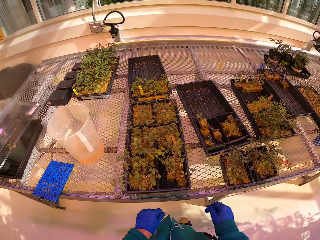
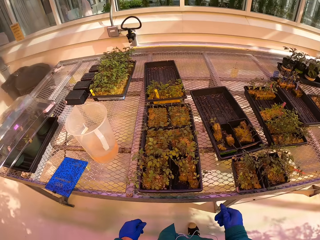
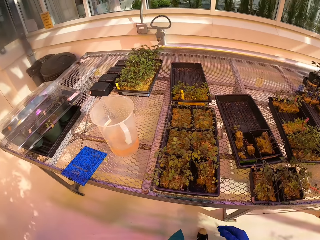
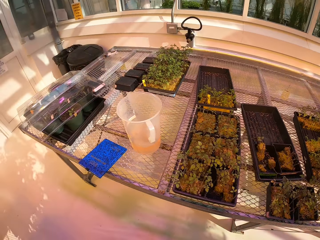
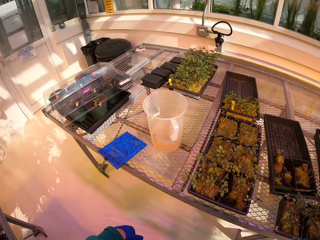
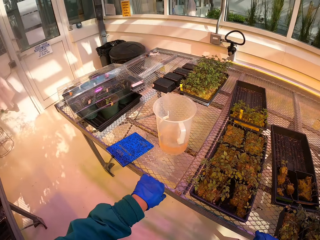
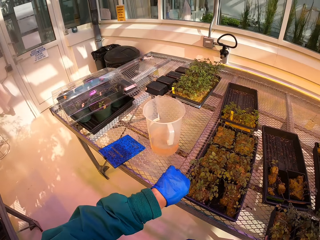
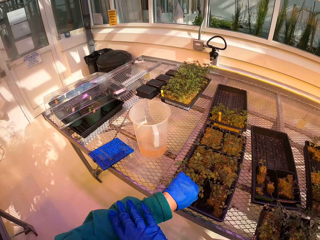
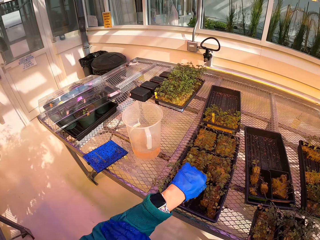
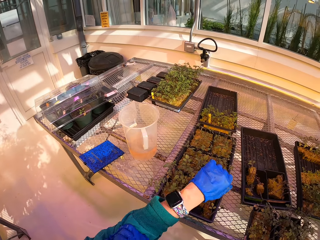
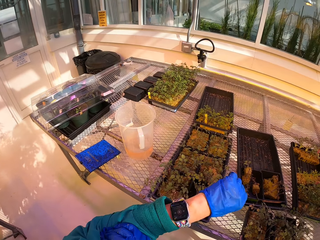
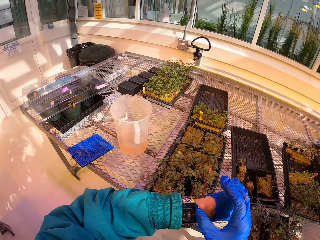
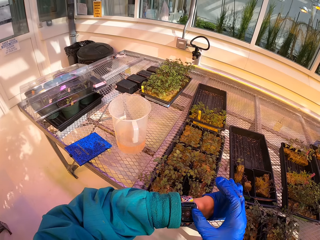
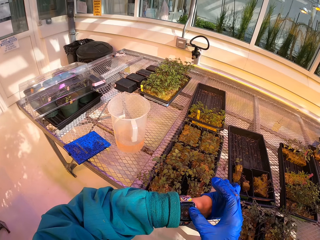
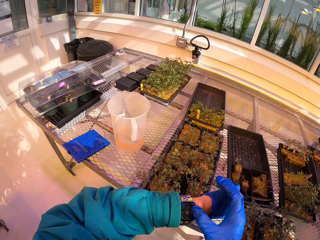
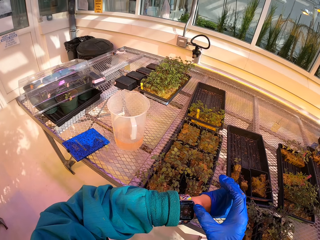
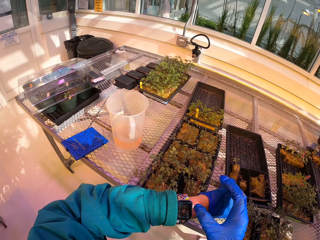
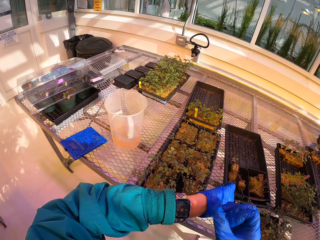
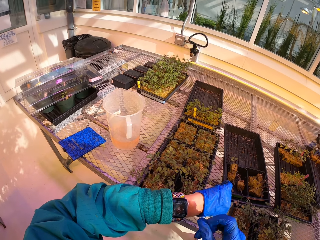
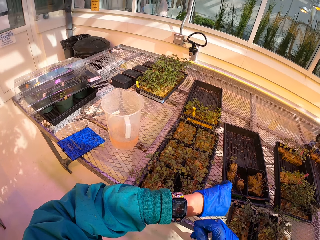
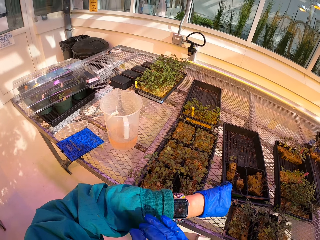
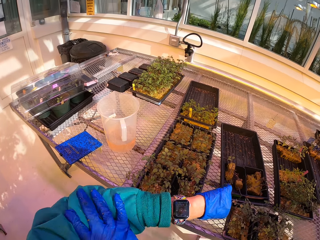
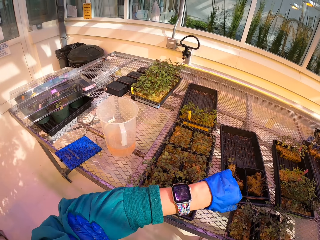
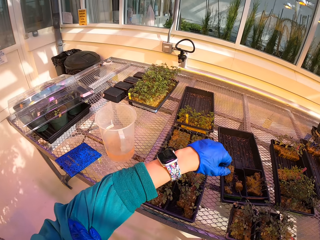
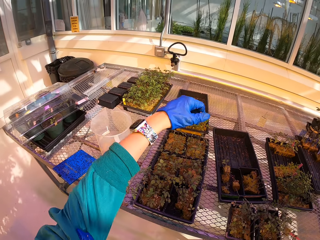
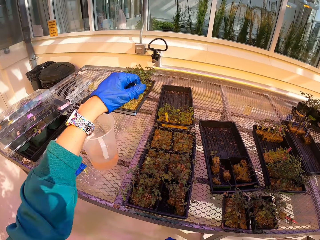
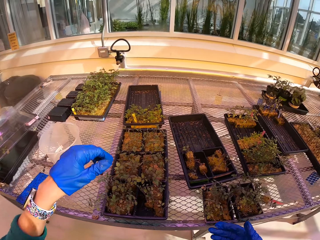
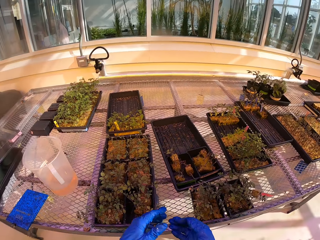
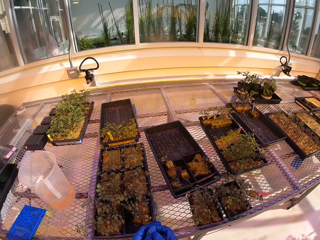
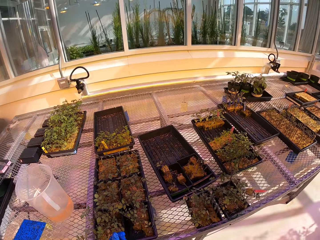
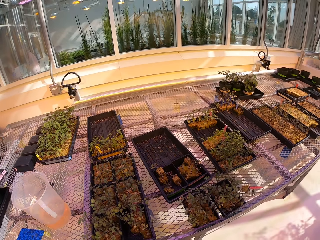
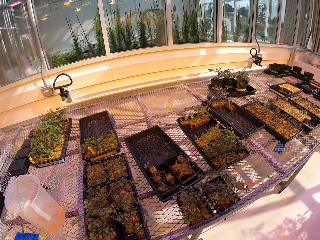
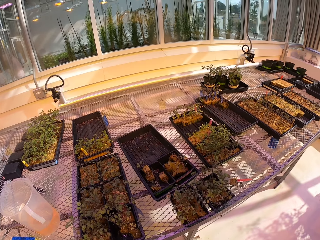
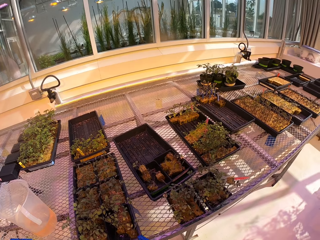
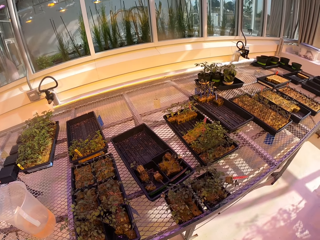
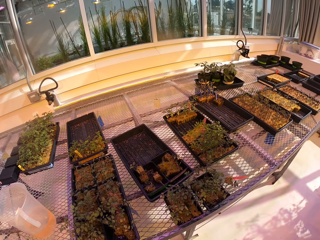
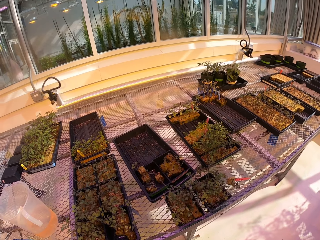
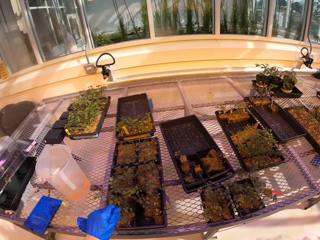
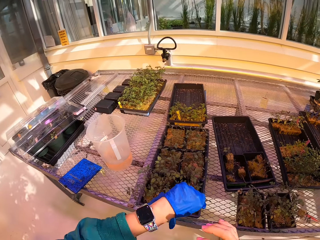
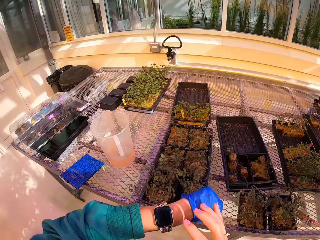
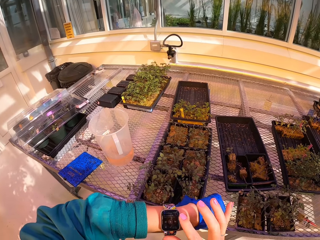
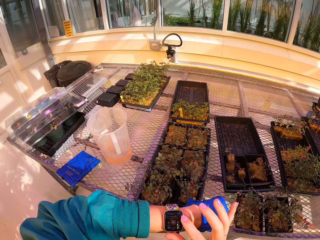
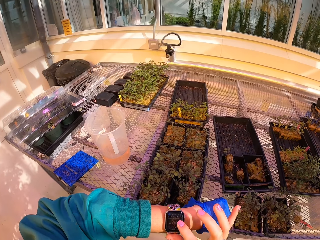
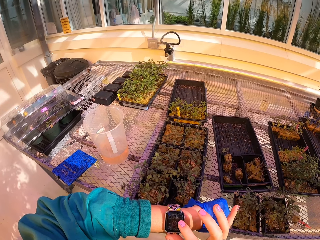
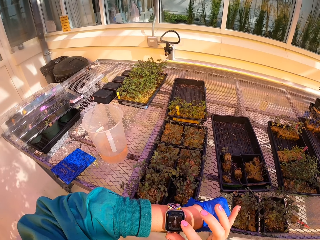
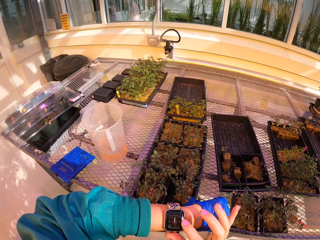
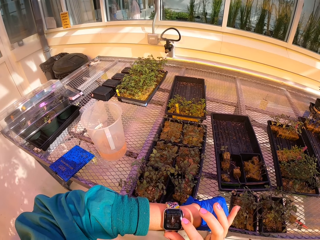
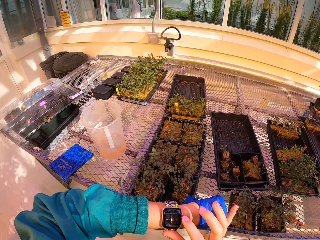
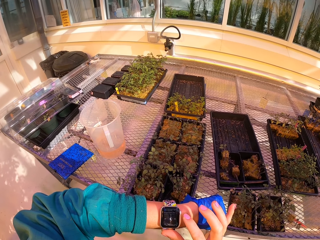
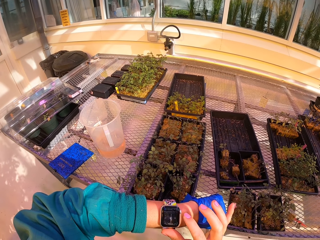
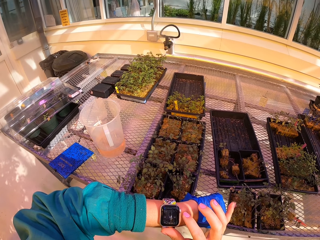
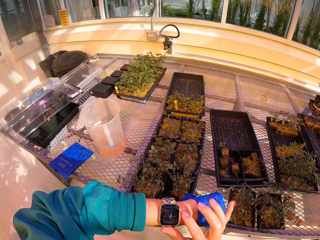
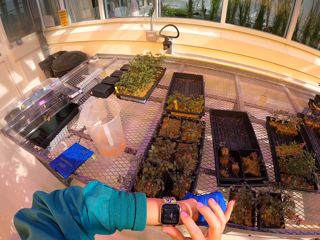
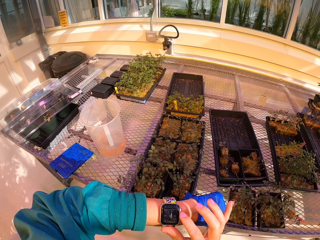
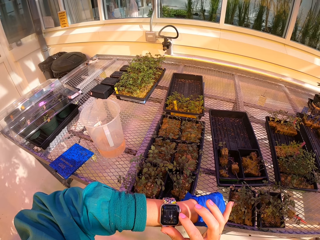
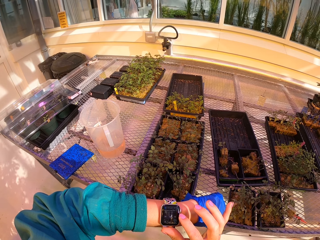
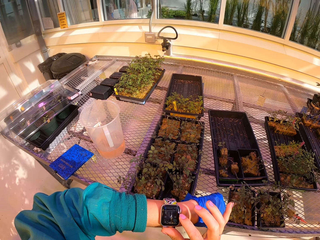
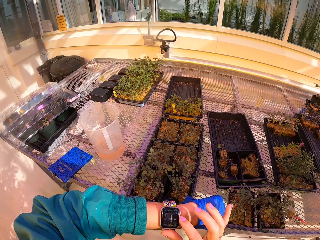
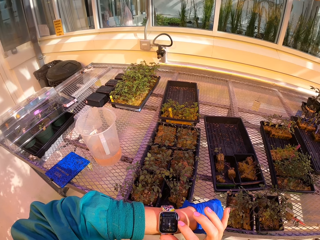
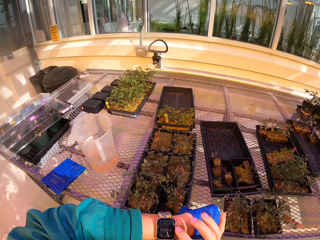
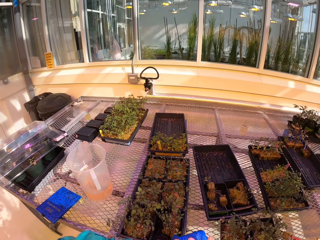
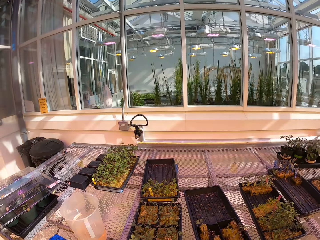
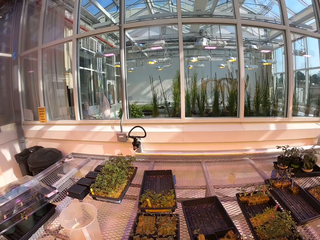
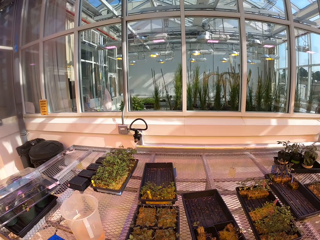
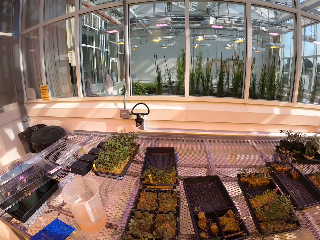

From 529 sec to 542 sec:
The camera wearer moves back. He moves the jacket. He pulls his shirt. He taps on his wrist watch. He moves the jacket, holds the other hand. He removes the gloves on his right hand. He continues to tap on his wrist watch. He sets the watch.

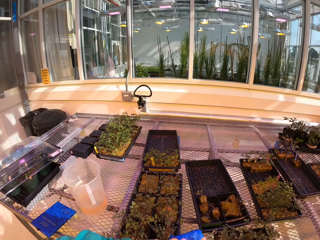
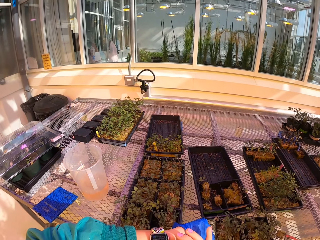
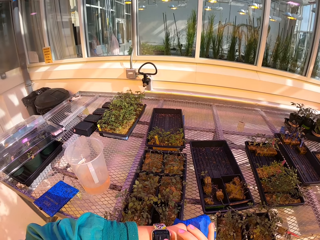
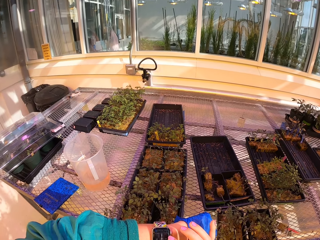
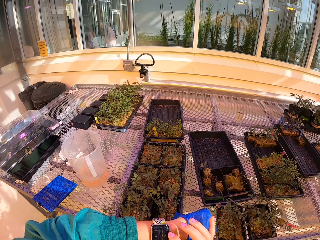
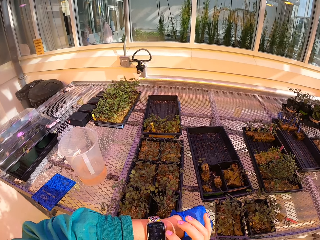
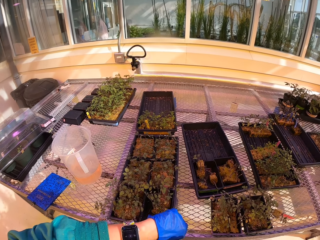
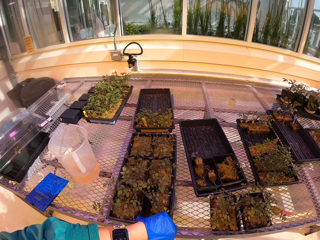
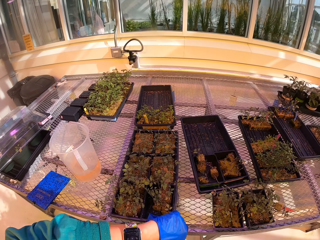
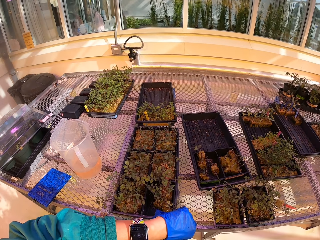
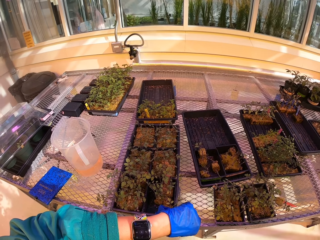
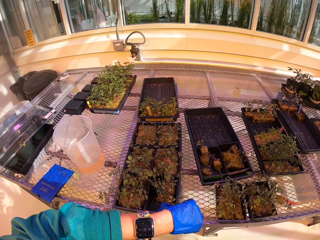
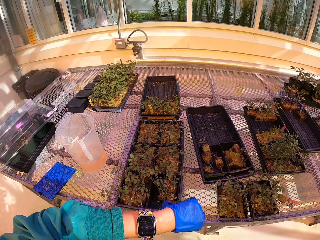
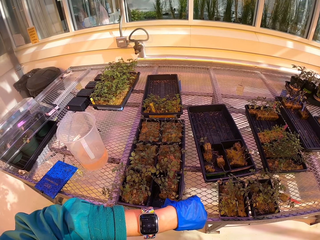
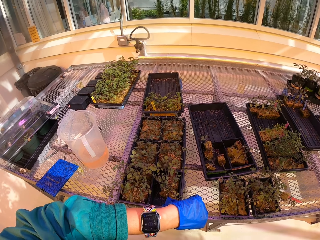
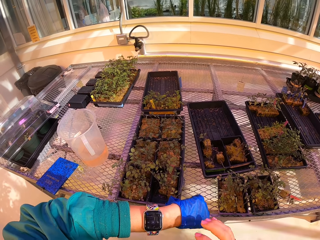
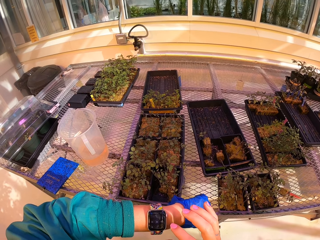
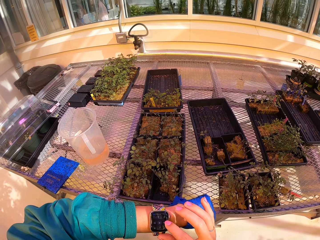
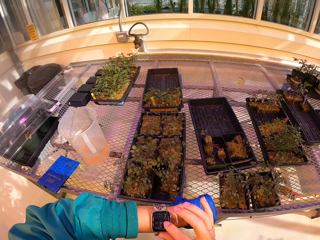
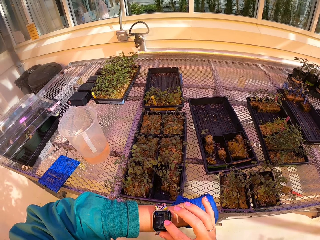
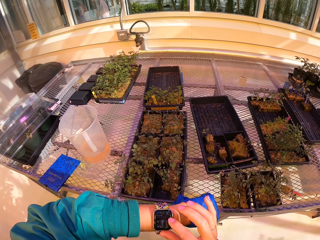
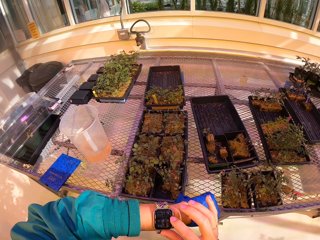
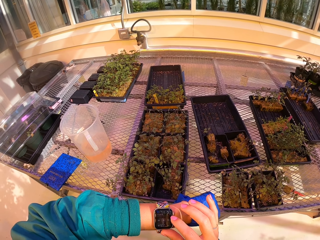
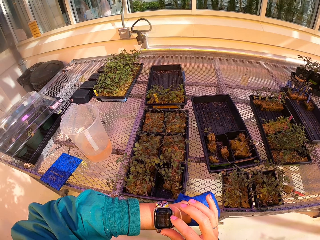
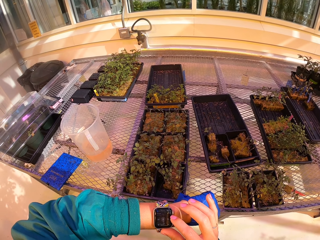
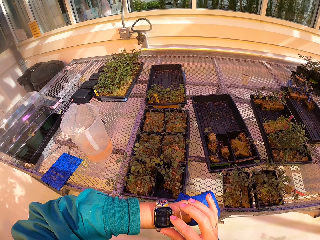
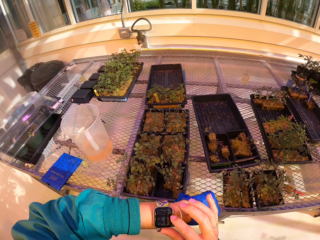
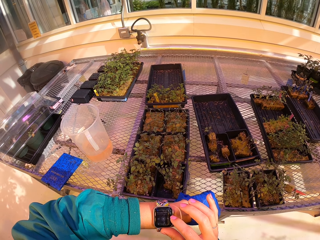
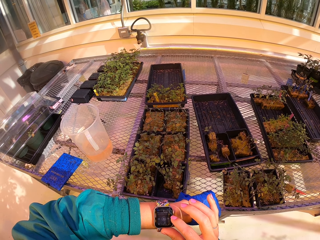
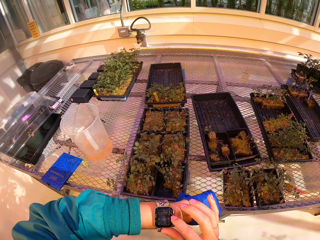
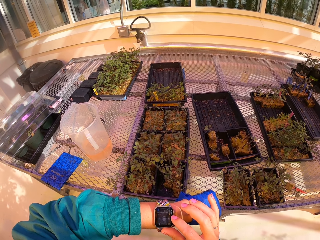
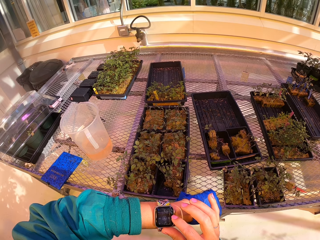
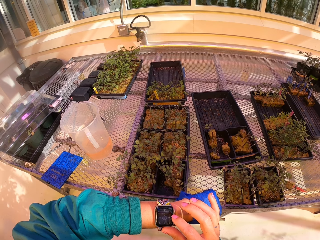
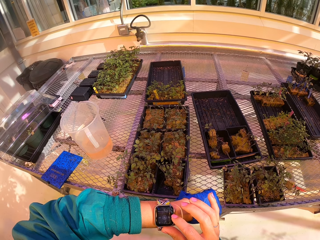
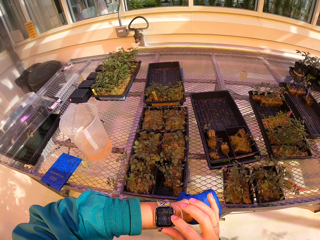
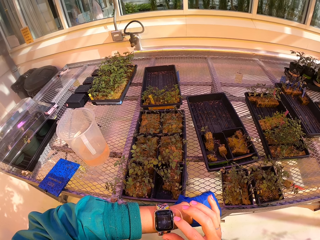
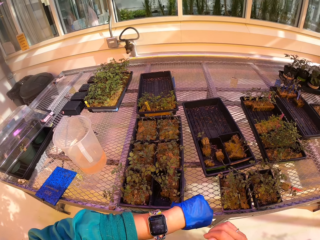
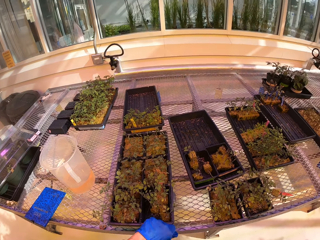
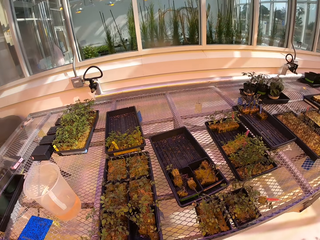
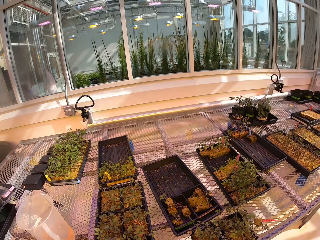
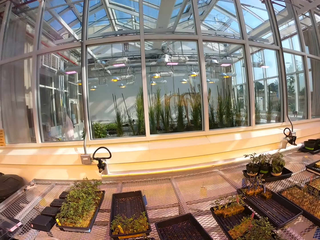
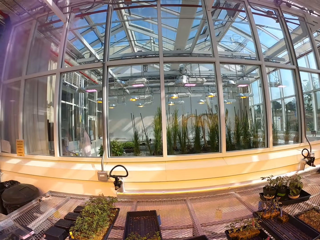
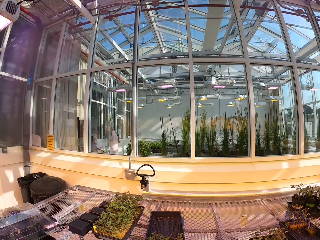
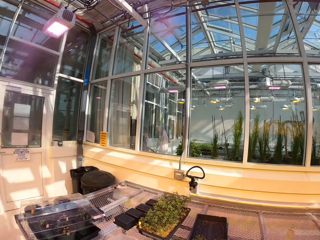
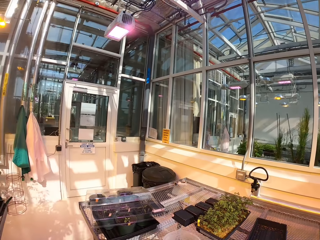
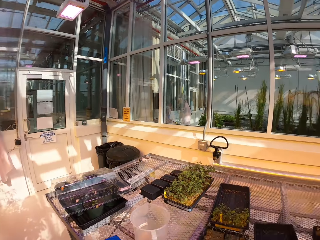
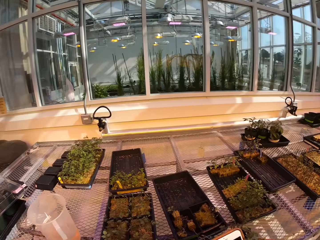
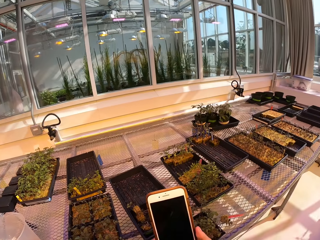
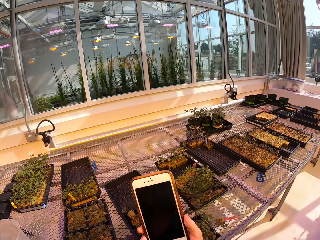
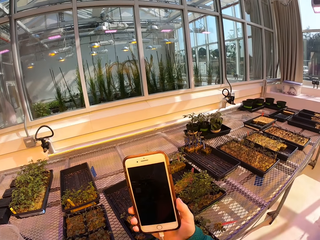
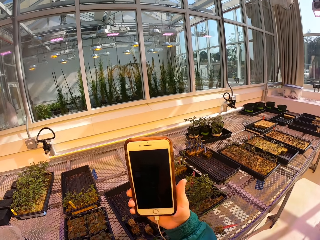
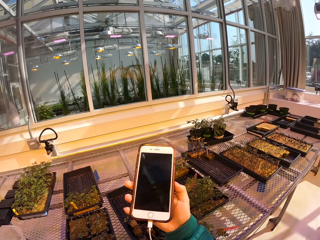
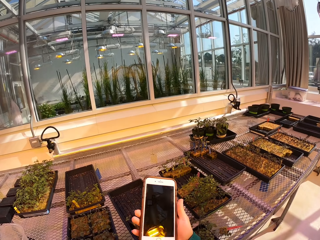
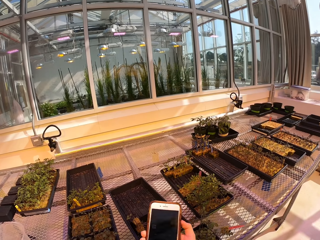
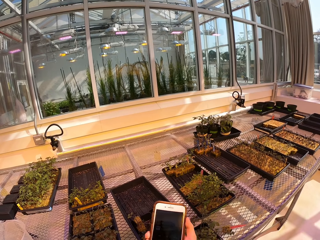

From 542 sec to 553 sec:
The camera wearer operates the watch. He lifts a phone. He holds his phone. He lowers the phone.
